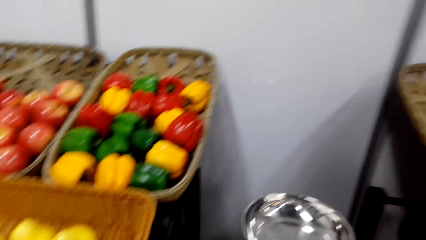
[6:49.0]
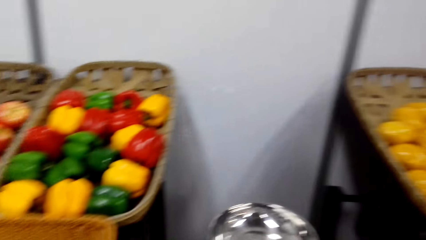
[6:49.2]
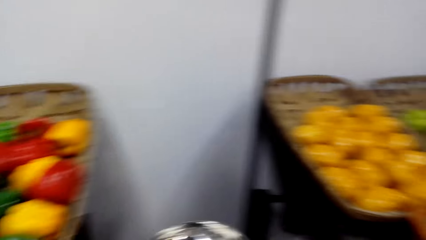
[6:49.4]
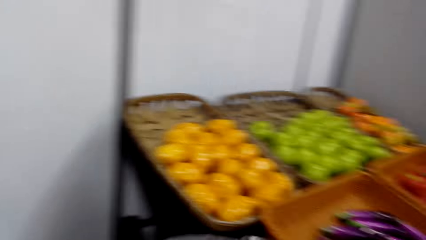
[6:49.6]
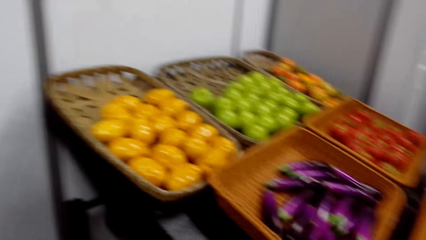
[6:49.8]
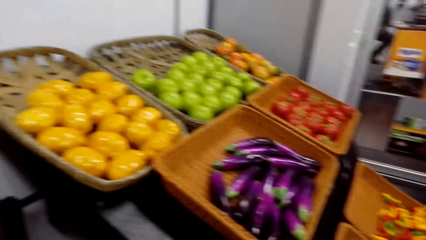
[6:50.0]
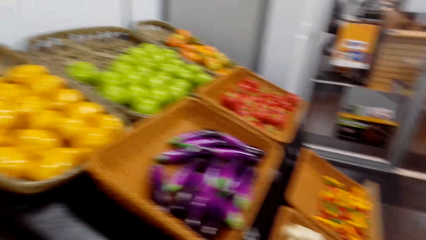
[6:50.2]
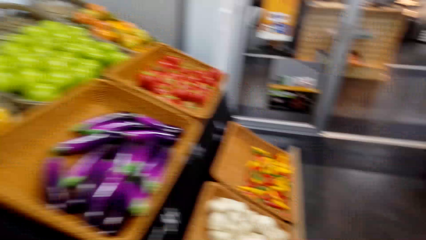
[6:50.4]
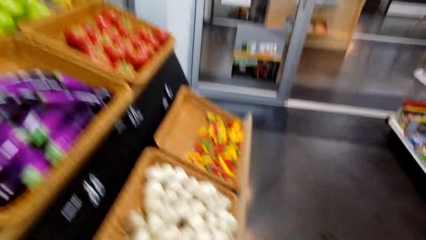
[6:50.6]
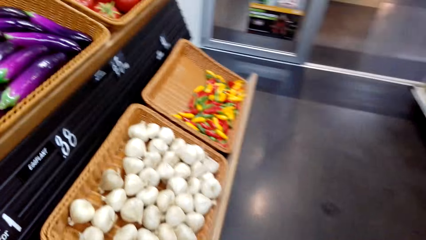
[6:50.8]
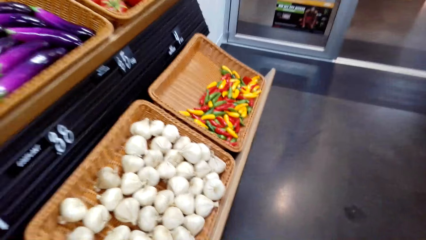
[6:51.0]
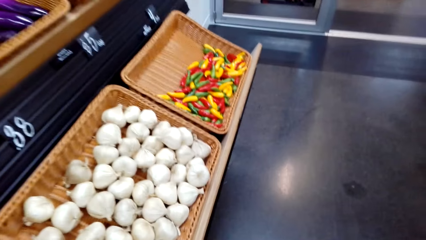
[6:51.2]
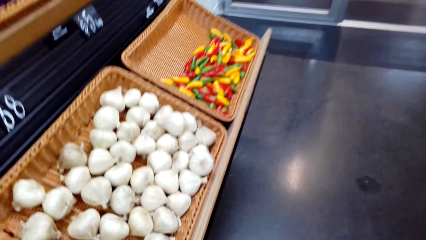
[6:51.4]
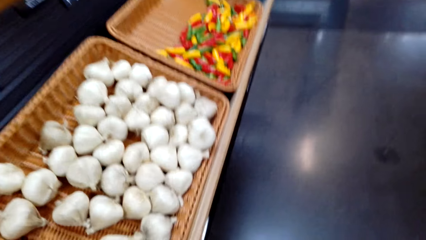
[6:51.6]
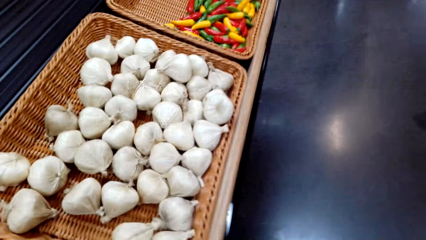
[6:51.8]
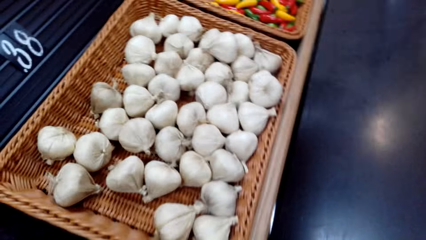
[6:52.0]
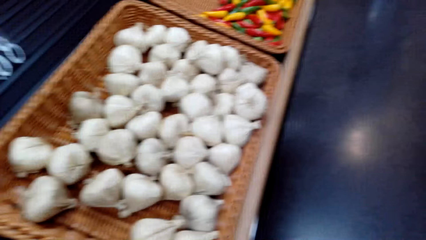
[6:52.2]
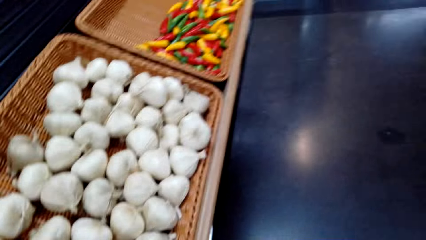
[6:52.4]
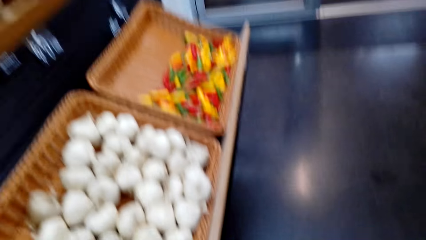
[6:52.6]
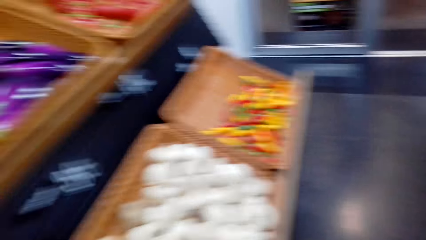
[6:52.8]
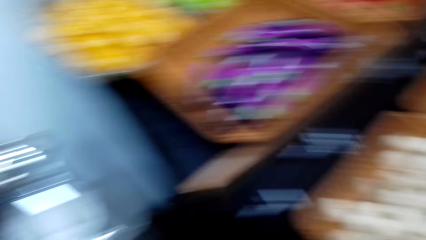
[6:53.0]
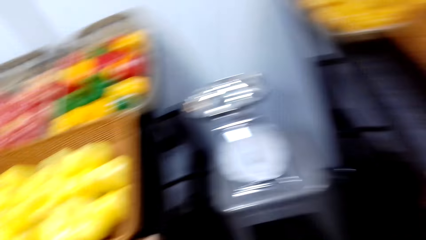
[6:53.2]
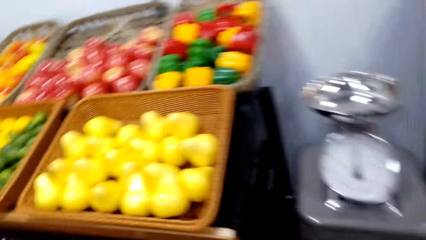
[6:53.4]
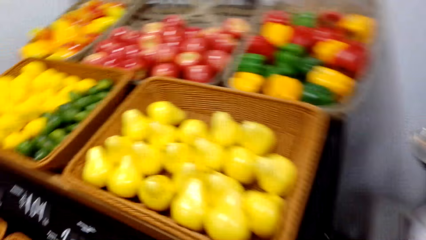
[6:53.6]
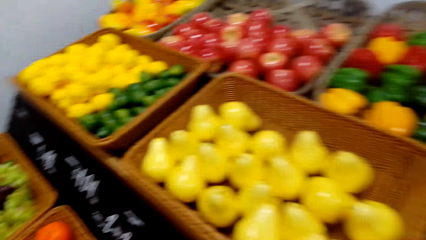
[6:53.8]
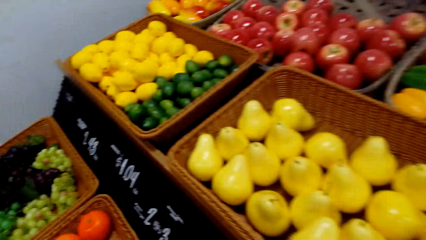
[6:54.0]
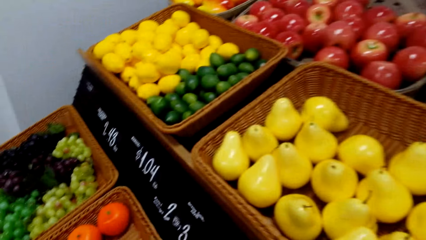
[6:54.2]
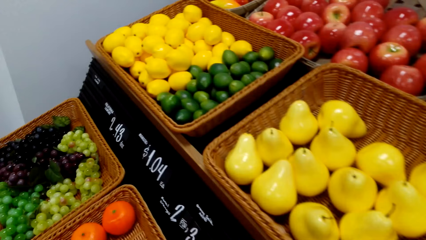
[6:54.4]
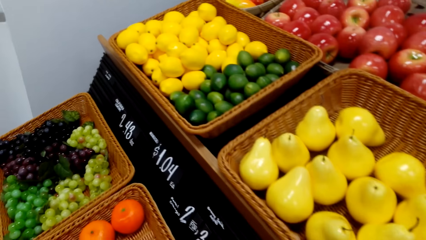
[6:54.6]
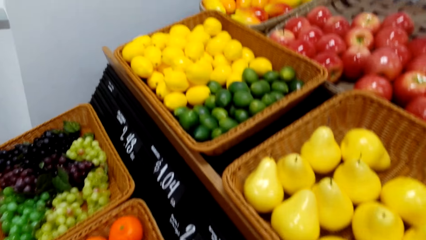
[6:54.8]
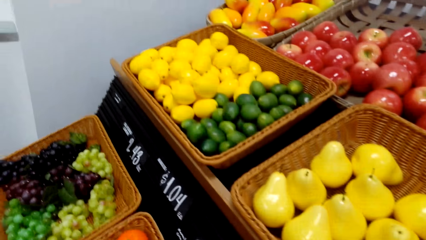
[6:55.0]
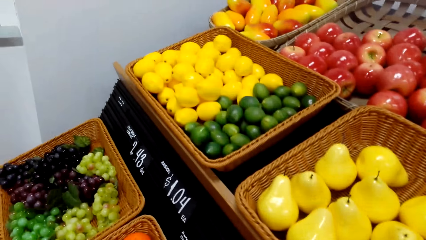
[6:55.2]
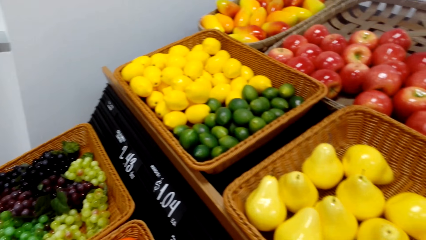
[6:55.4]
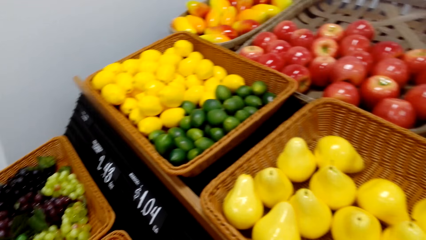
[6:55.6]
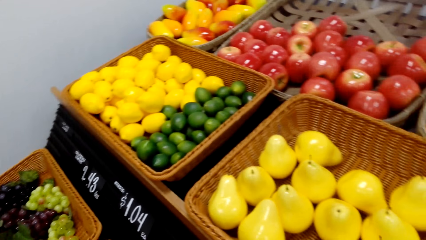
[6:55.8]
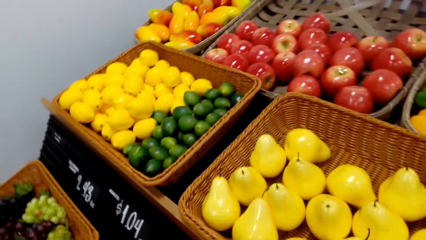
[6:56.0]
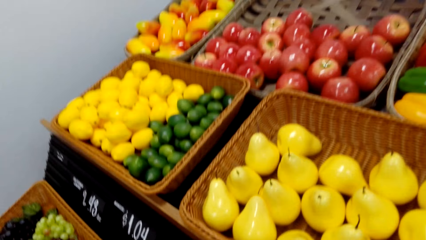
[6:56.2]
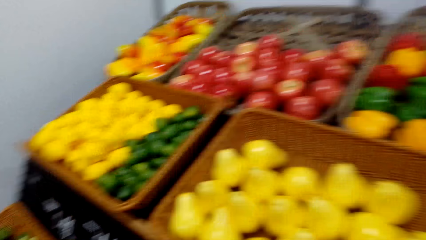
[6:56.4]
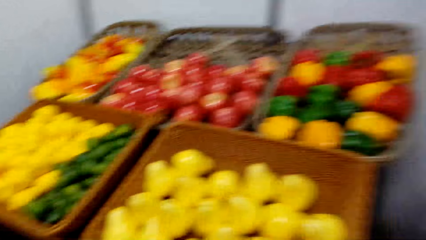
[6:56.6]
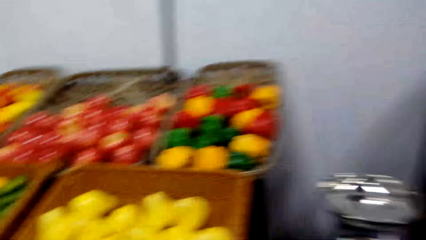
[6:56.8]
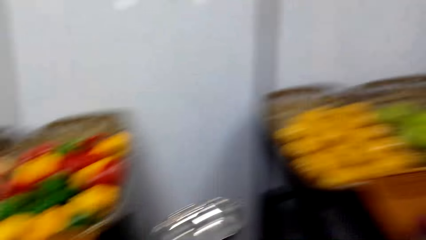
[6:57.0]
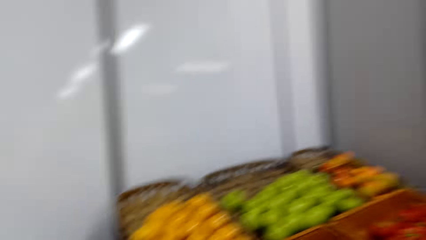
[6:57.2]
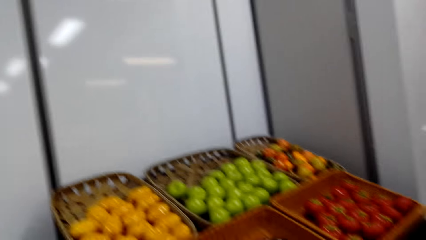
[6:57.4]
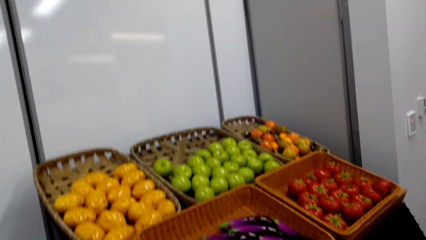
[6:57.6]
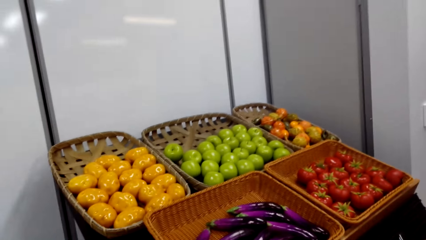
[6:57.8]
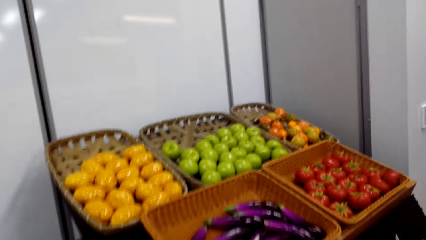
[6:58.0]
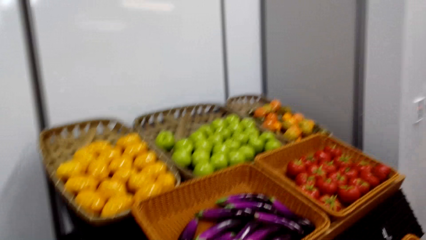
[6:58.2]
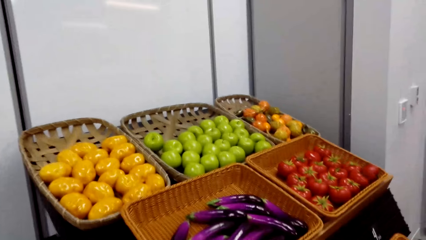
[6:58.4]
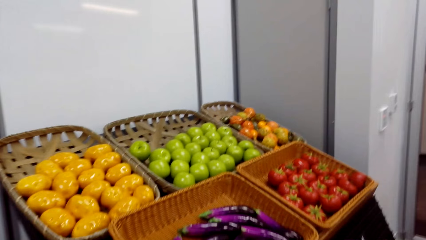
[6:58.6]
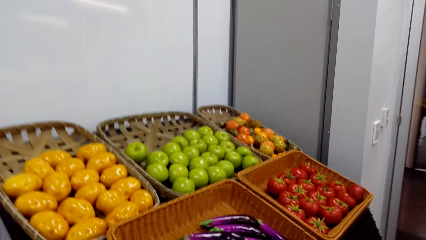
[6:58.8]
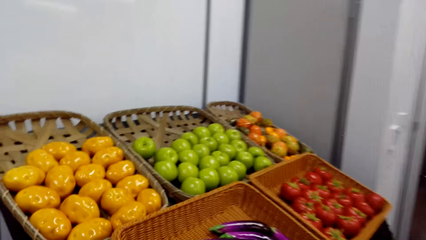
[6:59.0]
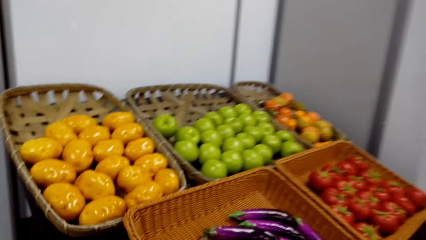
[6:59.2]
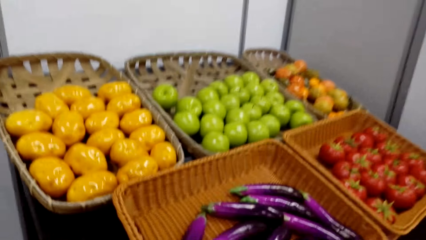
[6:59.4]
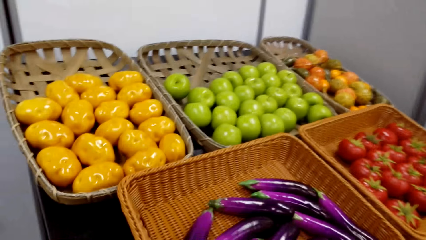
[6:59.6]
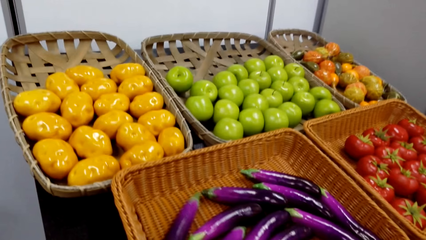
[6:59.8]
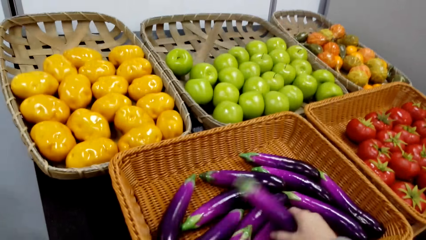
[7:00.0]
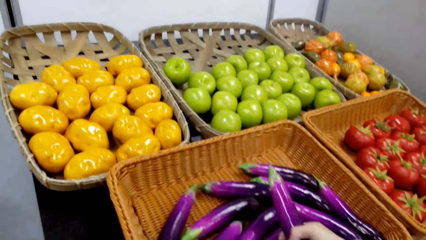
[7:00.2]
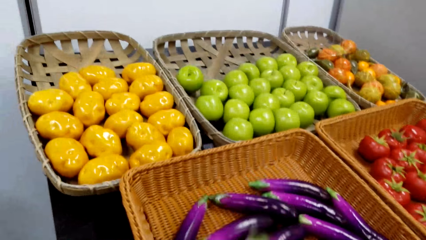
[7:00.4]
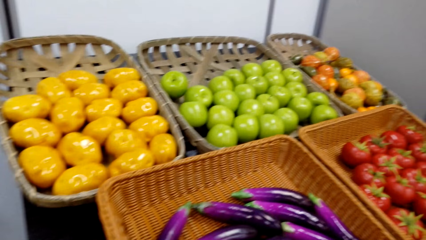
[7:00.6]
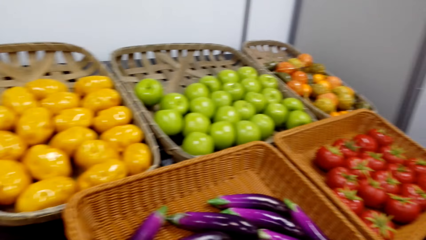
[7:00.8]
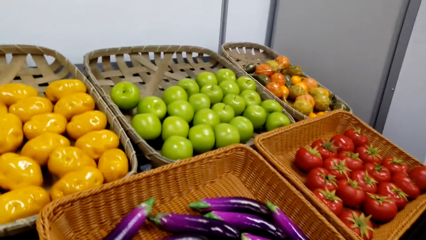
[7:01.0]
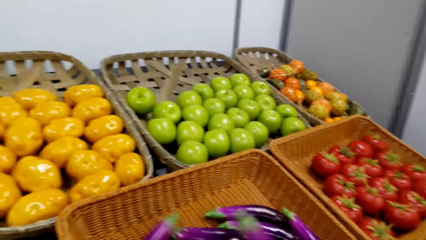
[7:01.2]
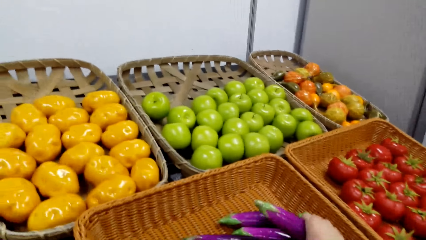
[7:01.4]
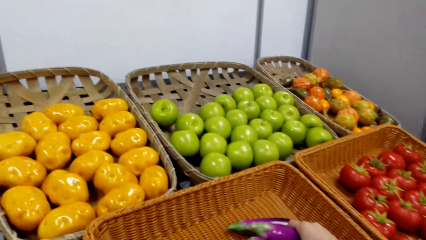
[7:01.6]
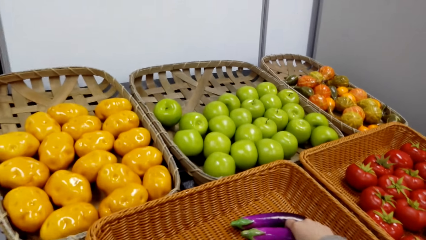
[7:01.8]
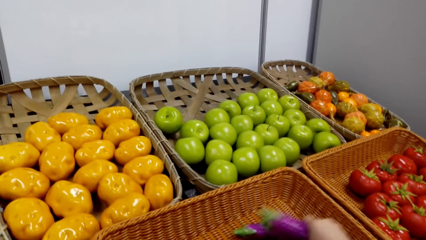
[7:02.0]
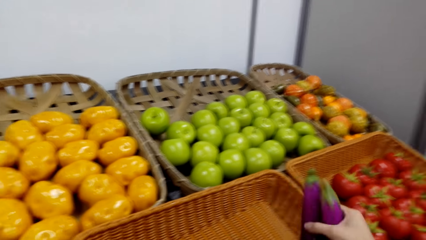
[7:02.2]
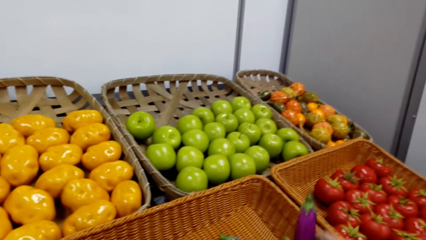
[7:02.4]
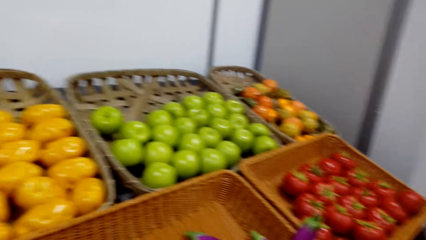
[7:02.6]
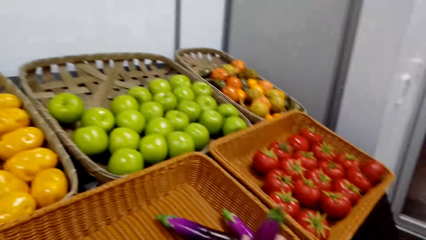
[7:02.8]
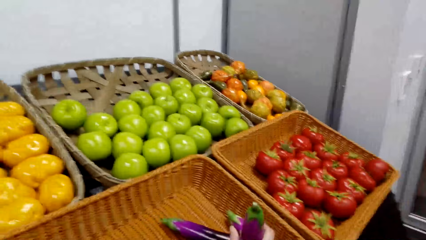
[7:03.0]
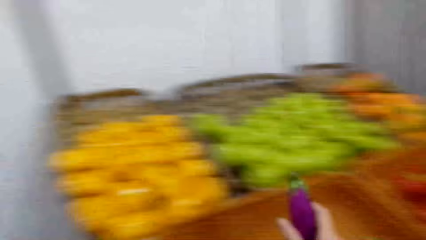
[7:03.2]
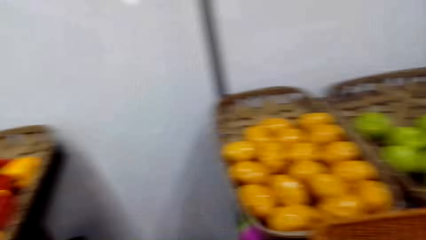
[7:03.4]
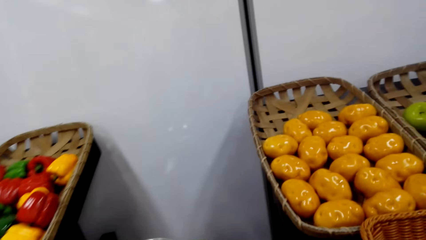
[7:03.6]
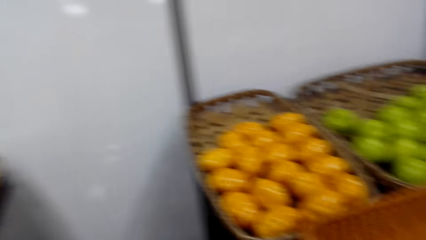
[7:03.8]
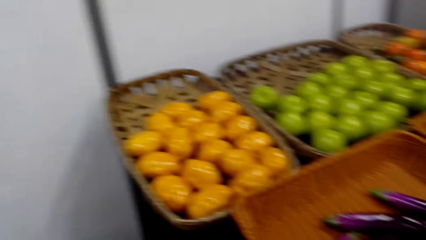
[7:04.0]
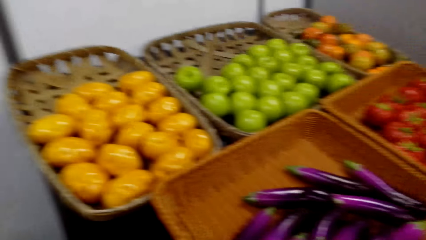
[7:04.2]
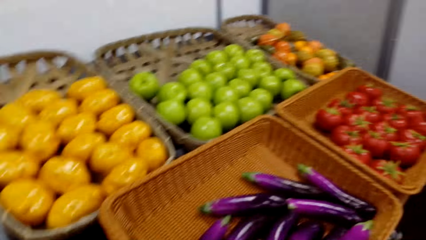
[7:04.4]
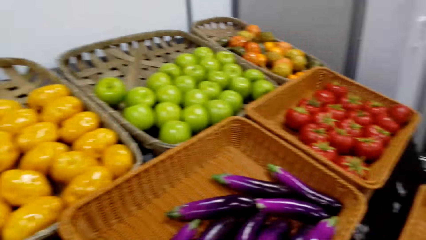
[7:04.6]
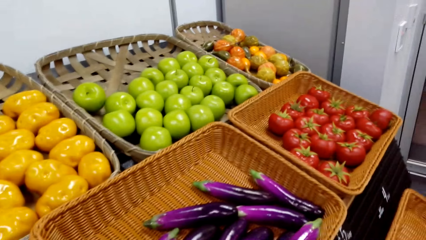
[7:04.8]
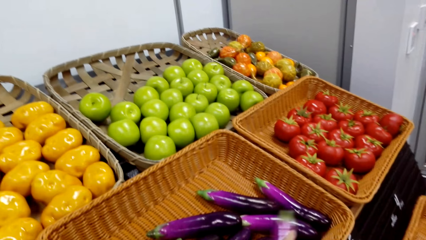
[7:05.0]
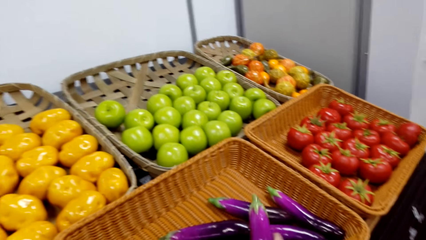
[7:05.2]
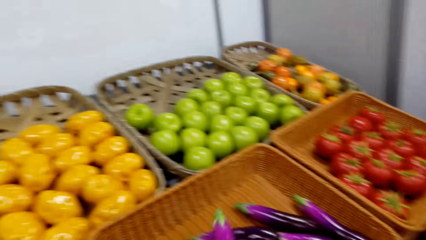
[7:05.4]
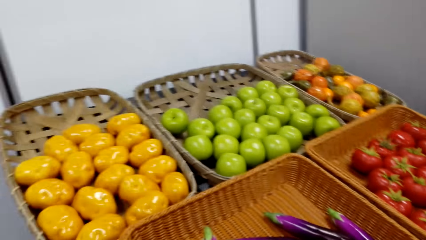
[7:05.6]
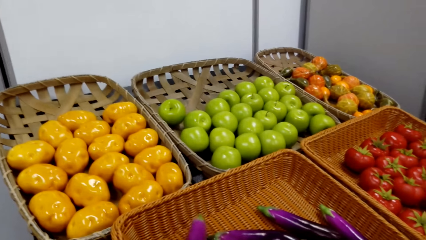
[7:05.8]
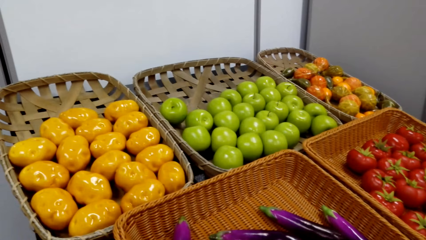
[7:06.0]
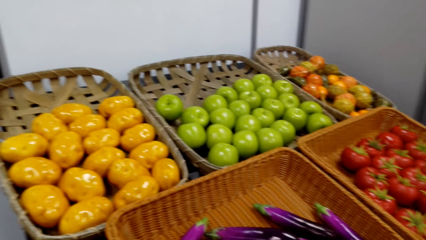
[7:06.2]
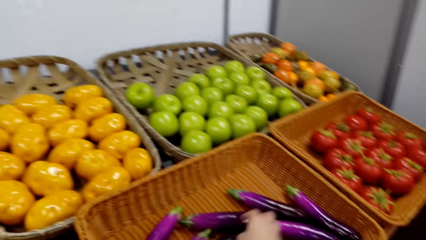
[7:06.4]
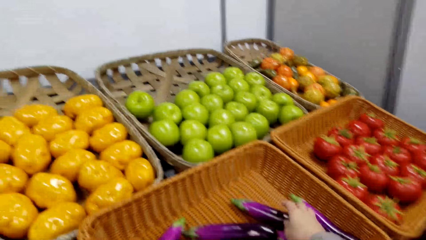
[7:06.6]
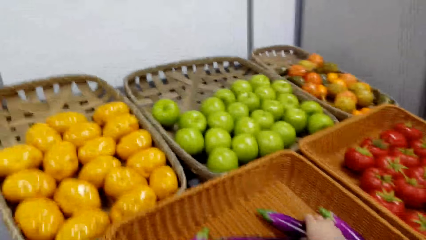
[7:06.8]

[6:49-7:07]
The camera wearer looks at the garlic. They look at the fruits. They look at the vegetables. They touch the eggplant. They are picking the eggplant.
